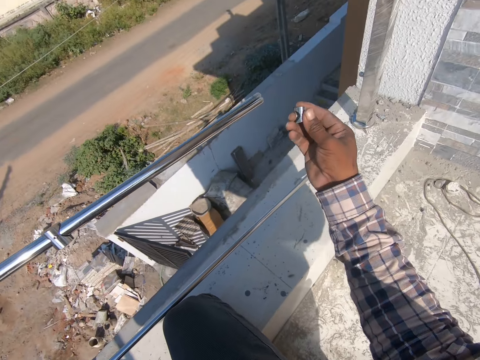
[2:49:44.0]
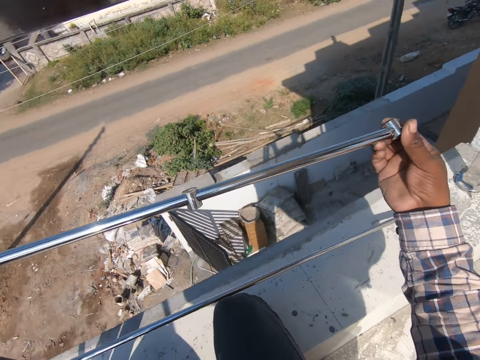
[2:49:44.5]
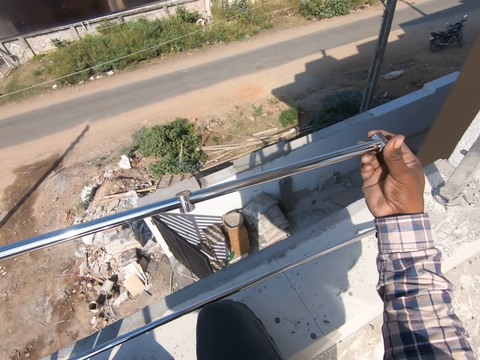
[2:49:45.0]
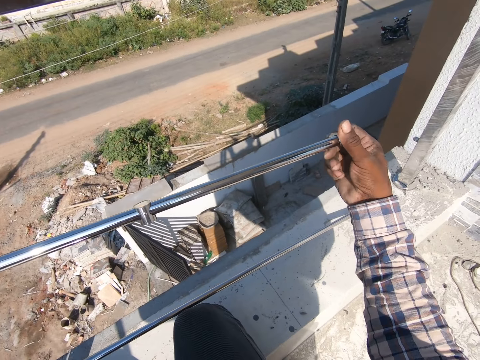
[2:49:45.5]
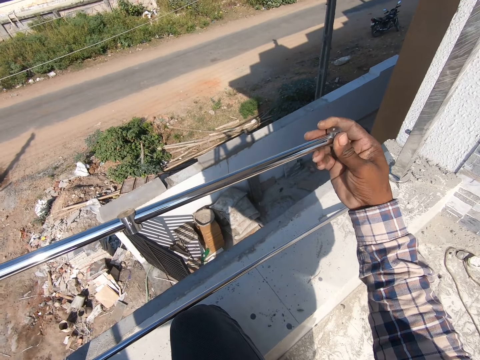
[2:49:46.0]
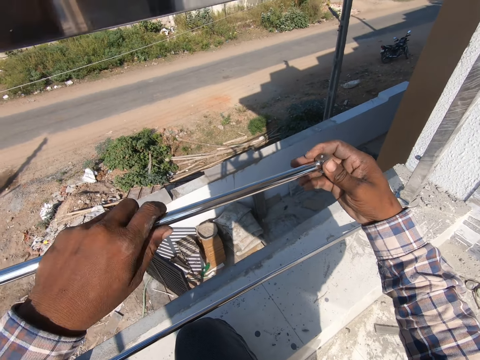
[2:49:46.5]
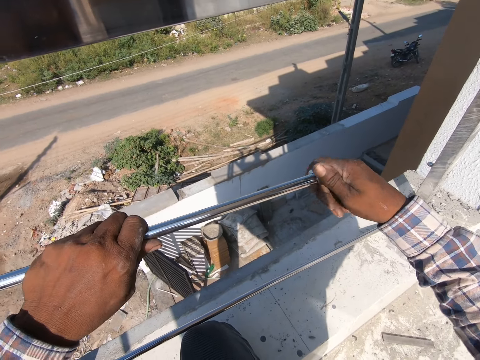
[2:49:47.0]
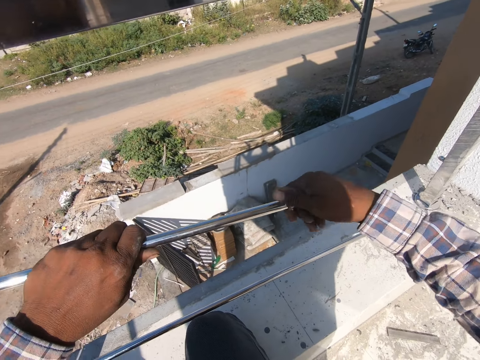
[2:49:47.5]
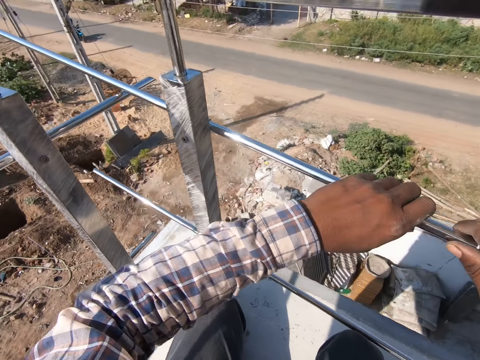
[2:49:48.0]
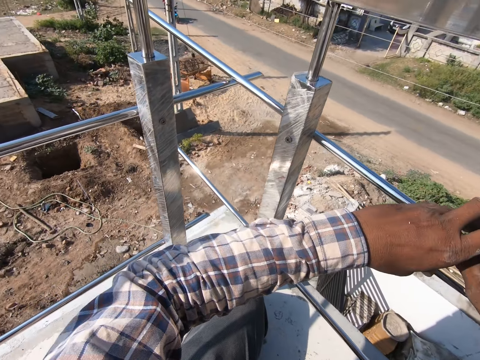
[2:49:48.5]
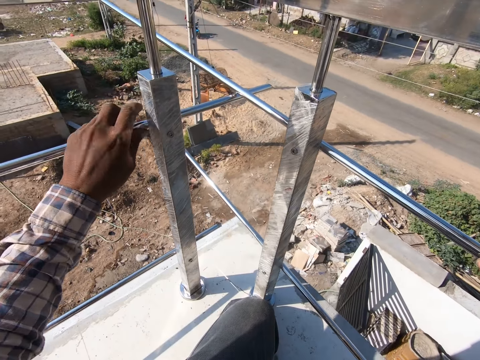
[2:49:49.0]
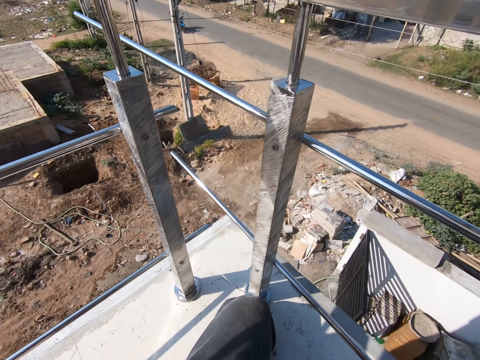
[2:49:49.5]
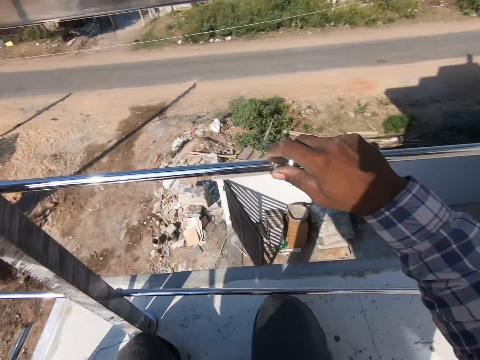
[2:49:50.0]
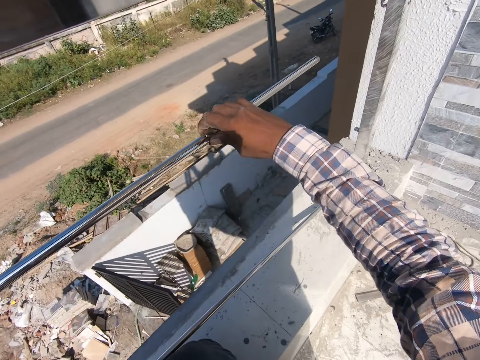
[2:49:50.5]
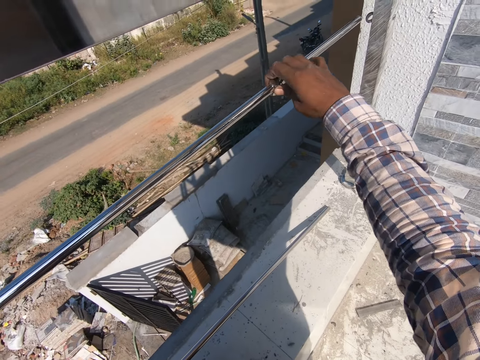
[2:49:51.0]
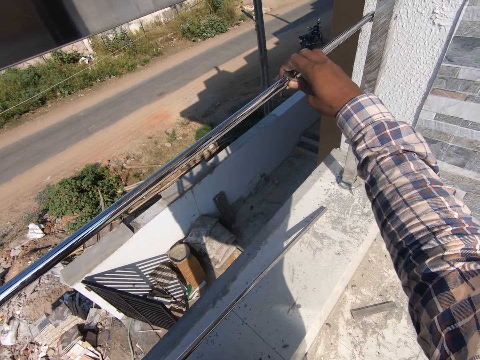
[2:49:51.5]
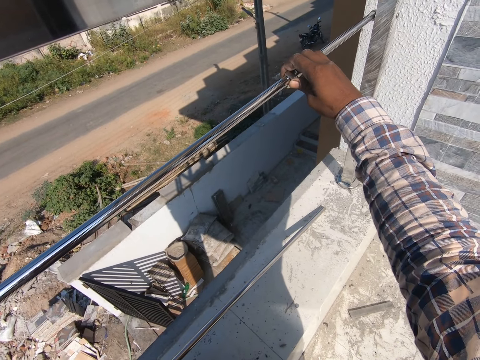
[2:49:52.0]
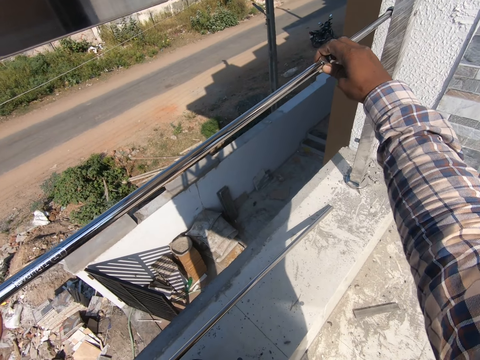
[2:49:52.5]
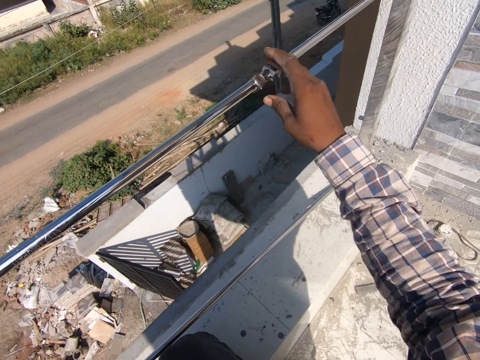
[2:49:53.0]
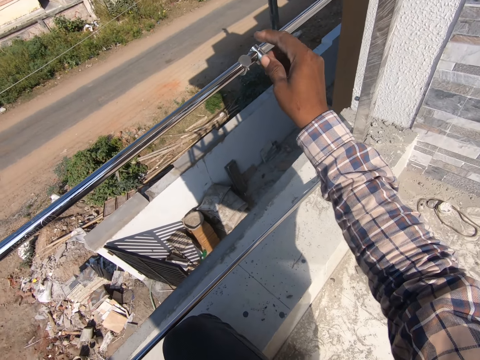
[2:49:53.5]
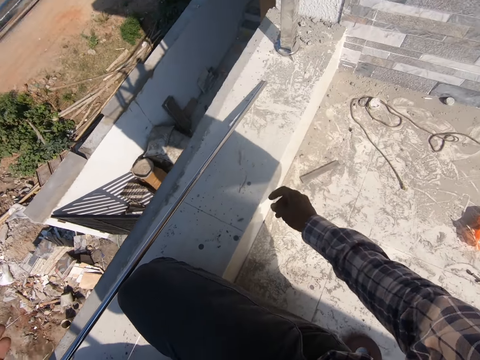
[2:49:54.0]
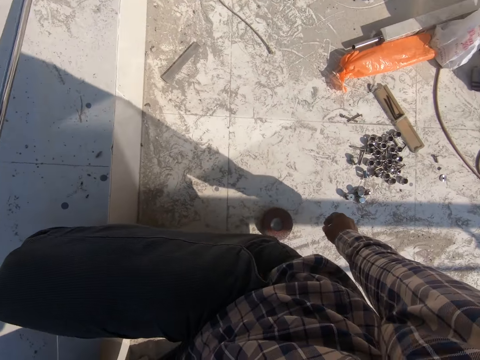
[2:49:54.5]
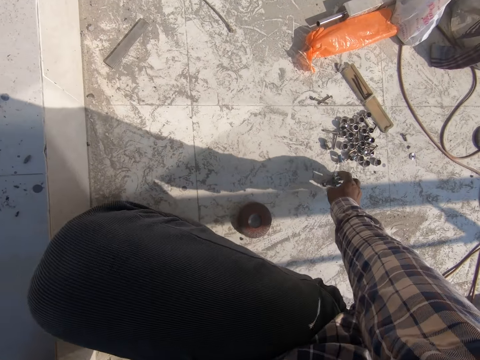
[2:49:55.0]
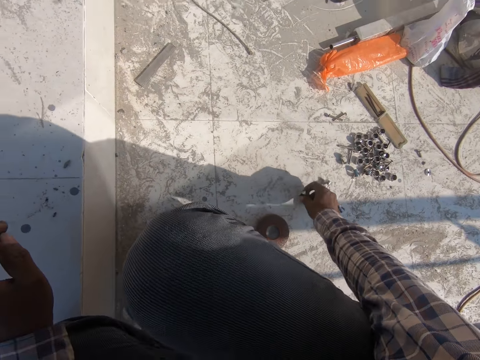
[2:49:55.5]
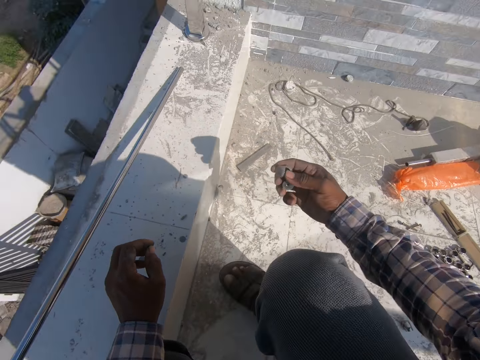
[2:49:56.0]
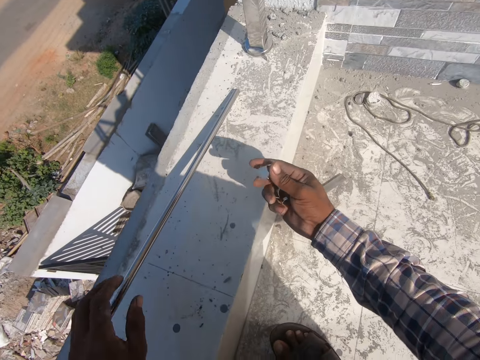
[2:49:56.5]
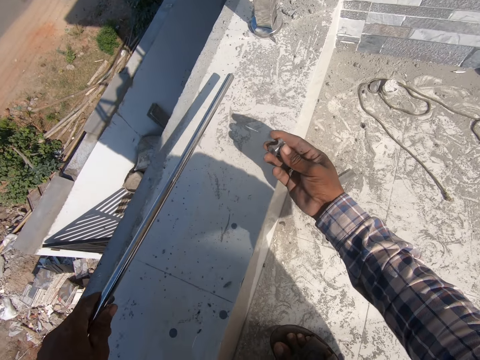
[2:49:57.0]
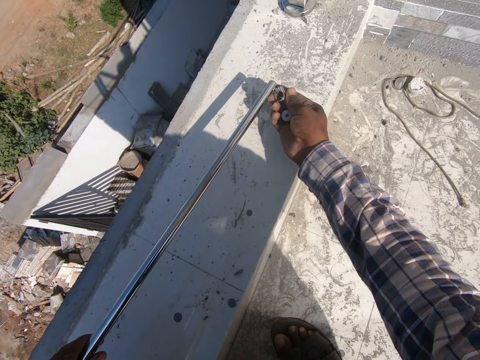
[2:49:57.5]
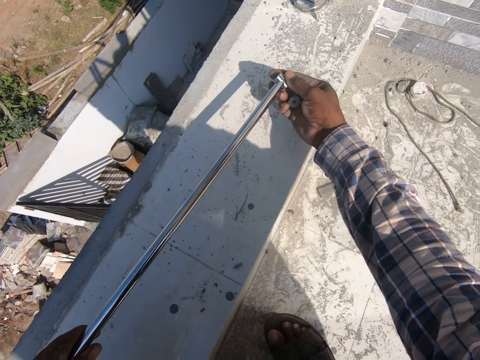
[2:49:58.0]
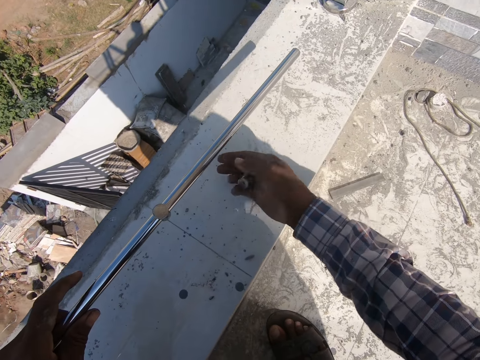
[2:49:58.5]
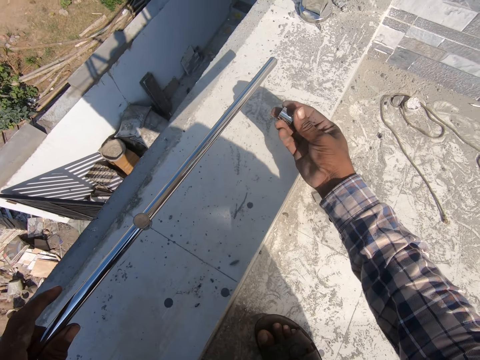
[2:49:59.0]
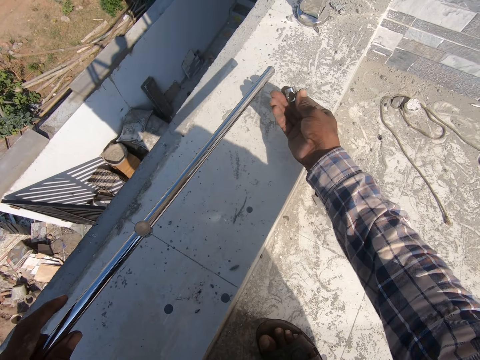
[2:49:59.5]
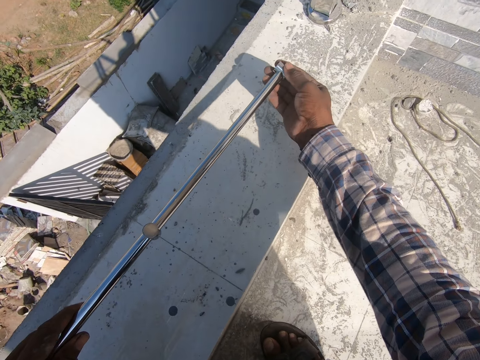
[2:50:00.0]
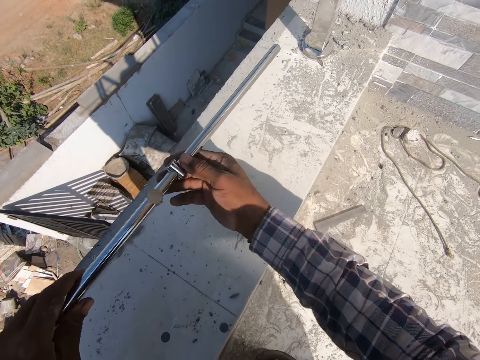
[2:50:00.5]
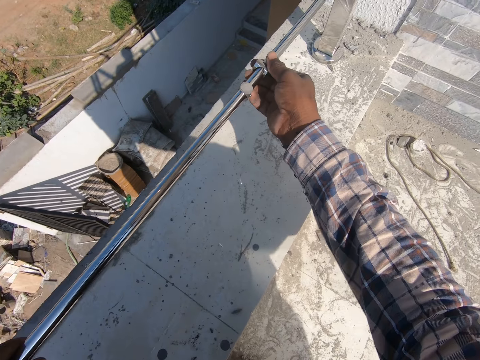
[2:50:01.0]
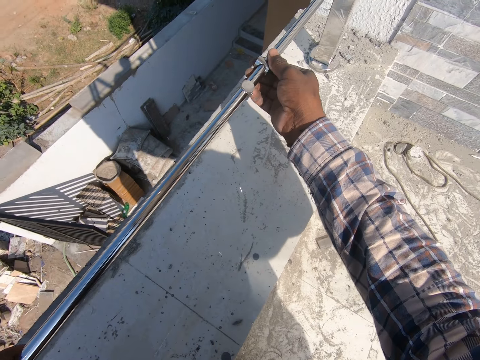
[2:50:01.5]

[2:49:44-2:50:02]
The camera wearer fixes the metal connectors on the metal rod. They adjust the metal rod. They fix the metal rod on the pillar. They pick the metal connector. They take a bonnet from the floor. They fix the metal connectors on the metal rod. They put the bonnet in the metal.

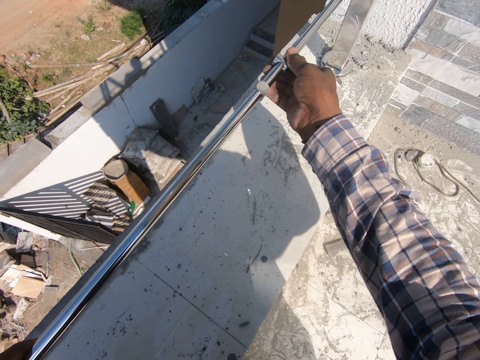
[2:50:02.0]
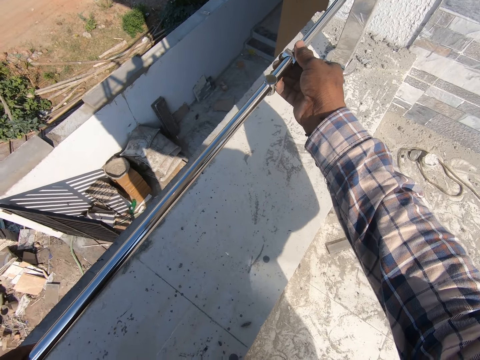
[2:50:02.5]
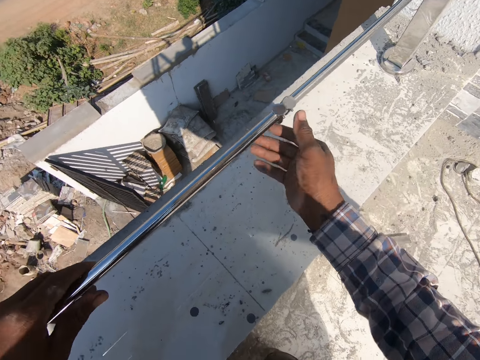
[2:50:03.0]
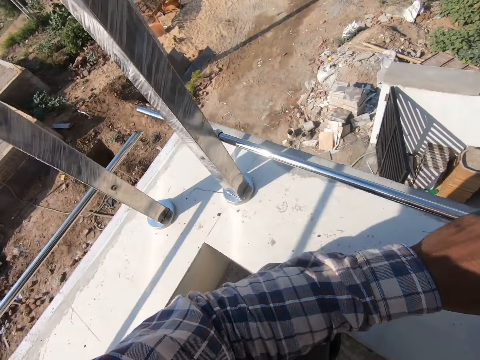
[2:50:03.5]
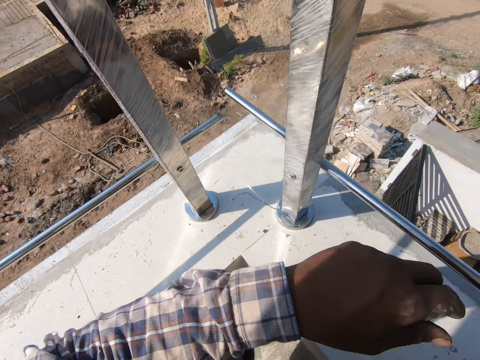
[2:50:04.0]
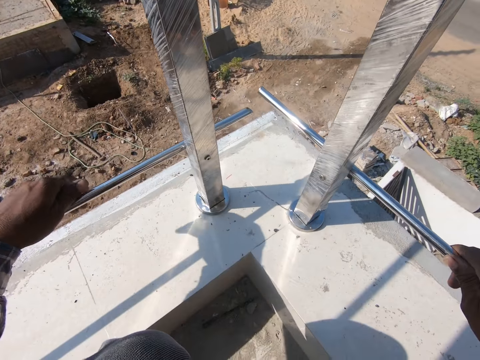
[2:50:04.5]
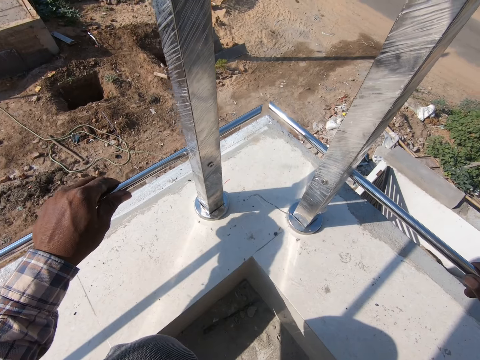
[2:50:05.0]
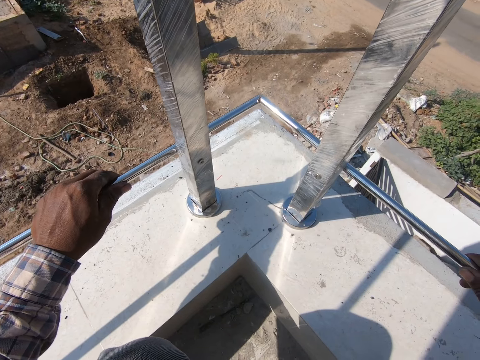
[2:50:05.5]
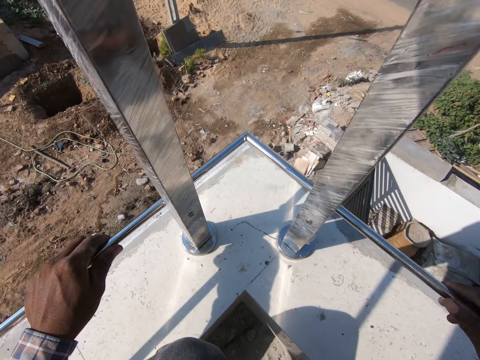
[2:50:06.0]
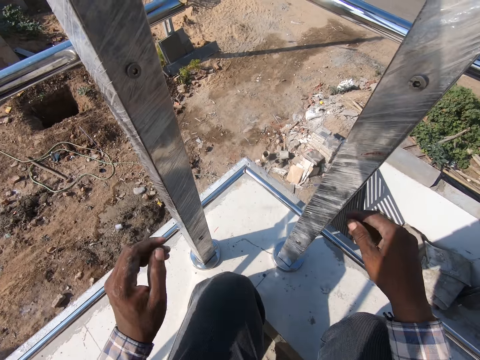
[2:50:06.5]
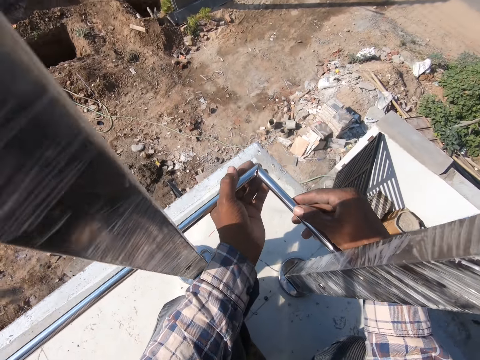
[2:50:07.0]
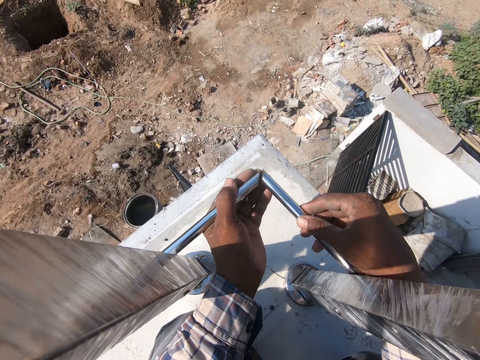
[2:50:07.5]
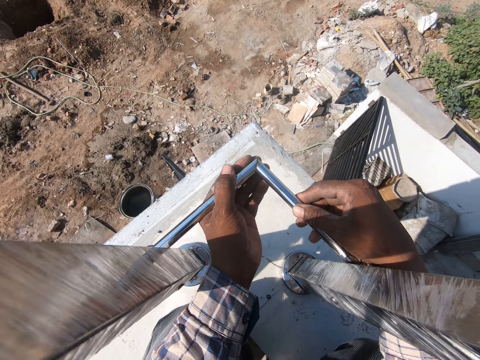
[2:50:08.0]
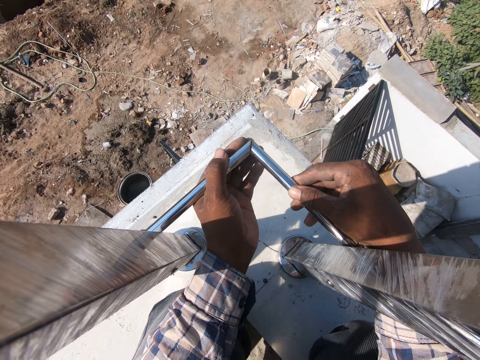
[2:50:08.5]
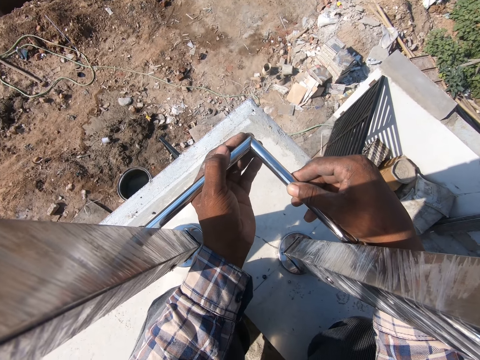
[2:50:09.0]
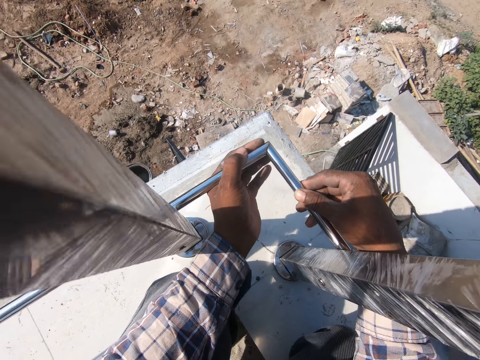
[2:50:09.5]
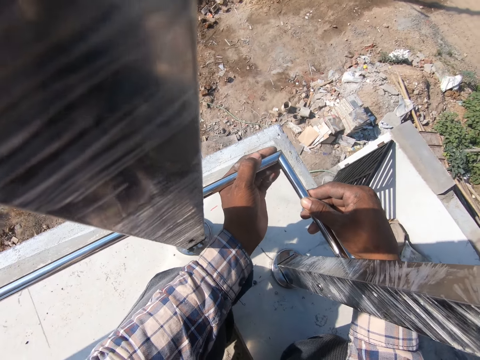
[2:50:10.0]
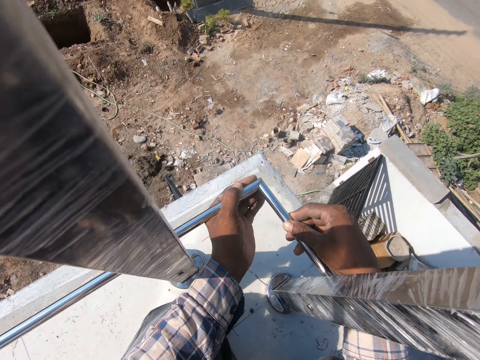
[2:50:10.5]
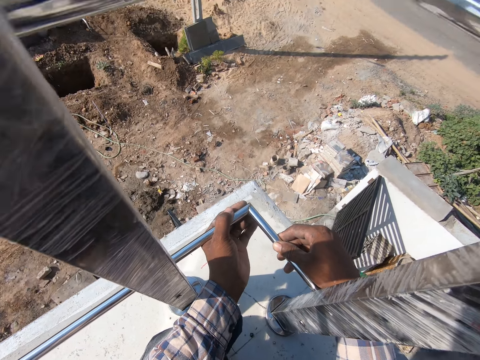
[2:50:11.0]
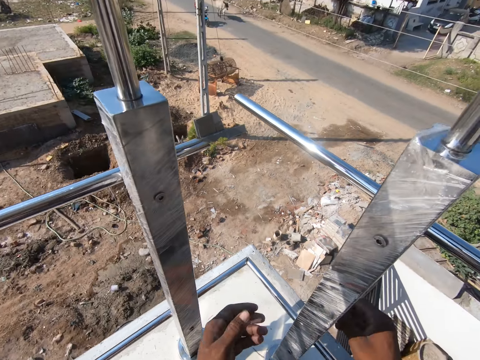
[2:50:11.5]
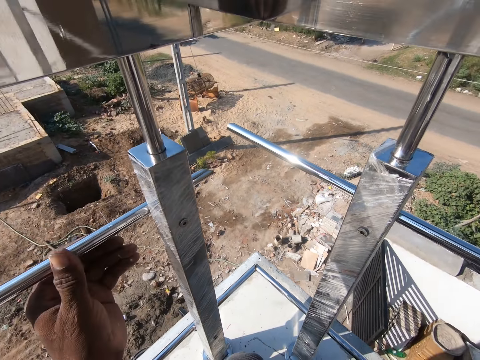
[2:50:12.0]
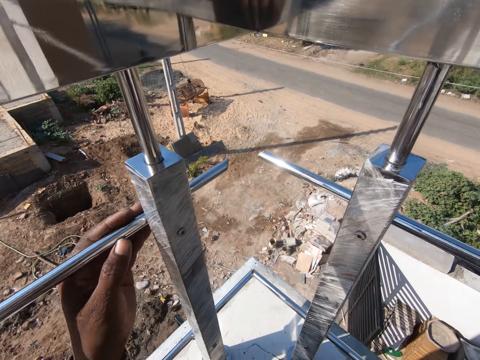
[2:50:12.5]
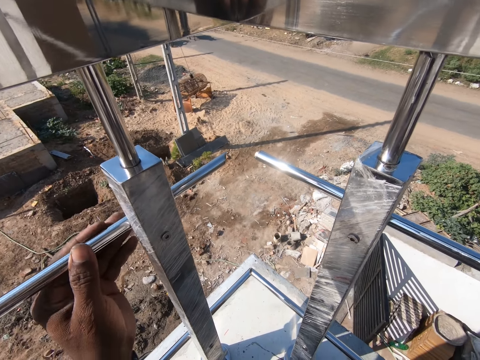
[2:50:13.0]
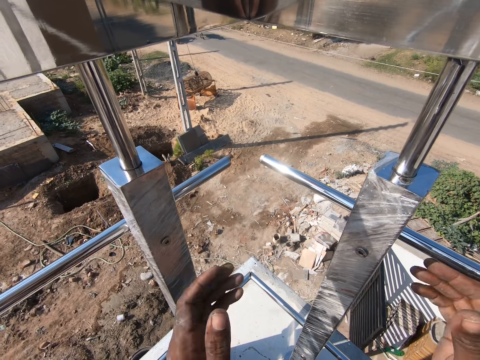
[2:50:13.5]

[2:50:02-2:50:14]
The camera wearer adjusts the metal rods. They fix the metal pipes.
